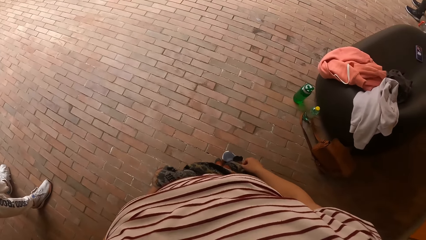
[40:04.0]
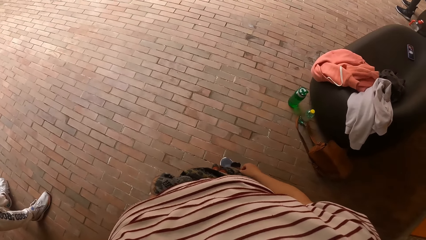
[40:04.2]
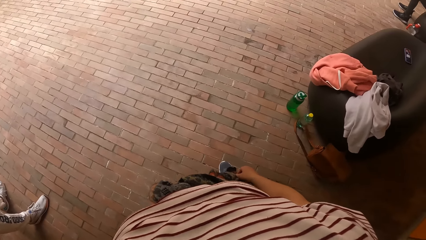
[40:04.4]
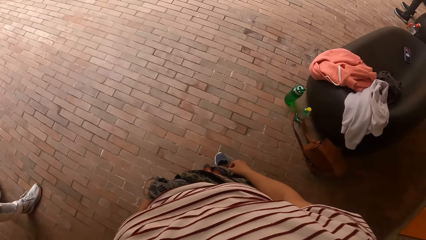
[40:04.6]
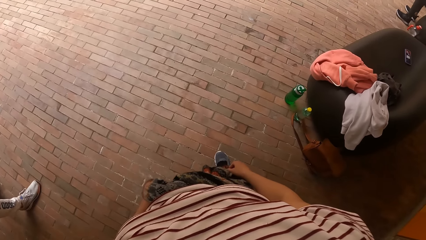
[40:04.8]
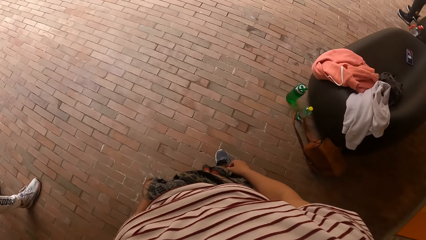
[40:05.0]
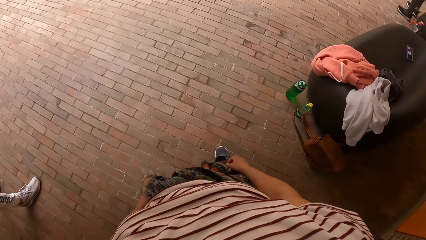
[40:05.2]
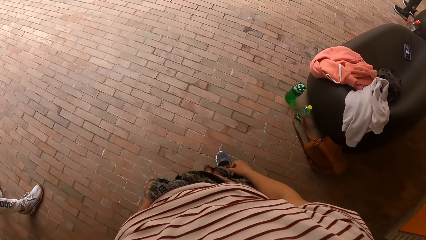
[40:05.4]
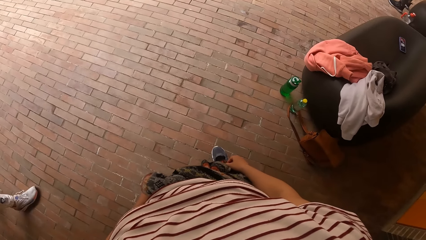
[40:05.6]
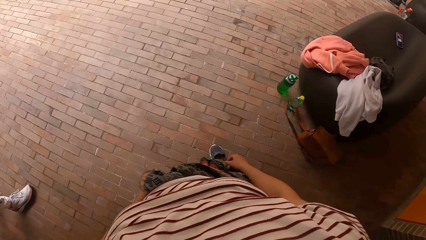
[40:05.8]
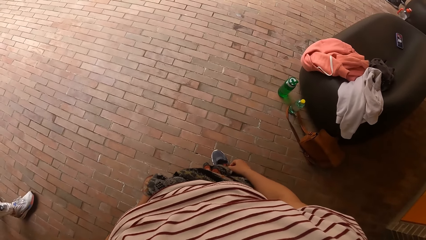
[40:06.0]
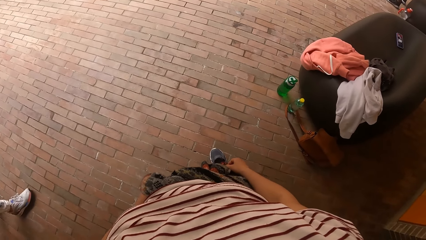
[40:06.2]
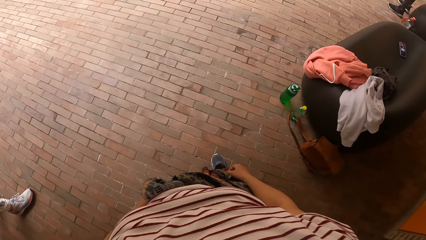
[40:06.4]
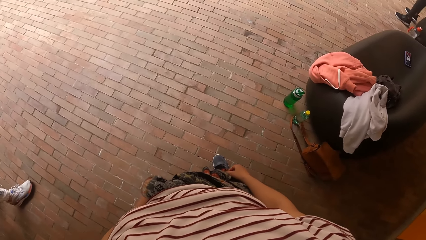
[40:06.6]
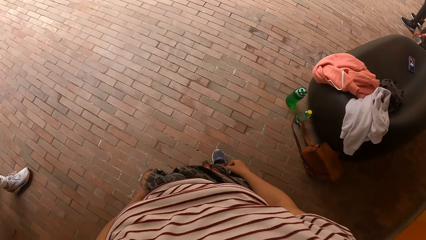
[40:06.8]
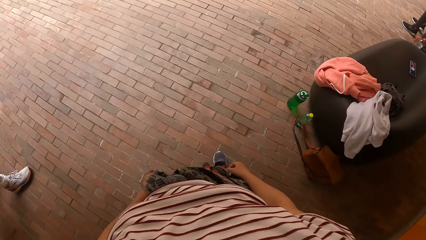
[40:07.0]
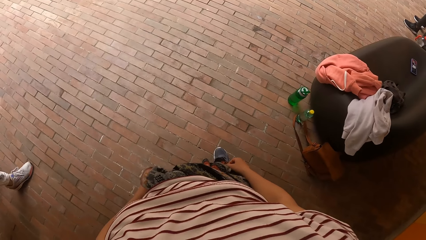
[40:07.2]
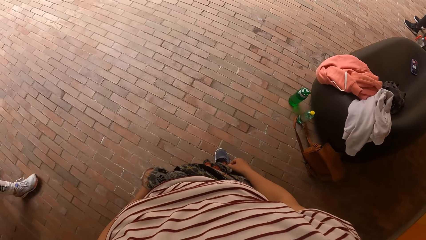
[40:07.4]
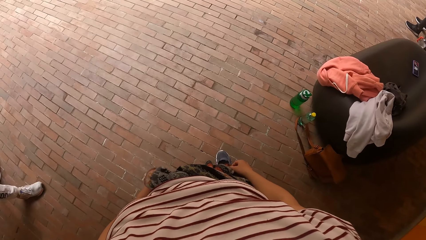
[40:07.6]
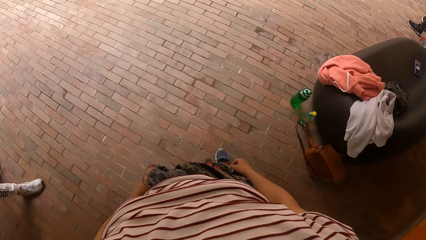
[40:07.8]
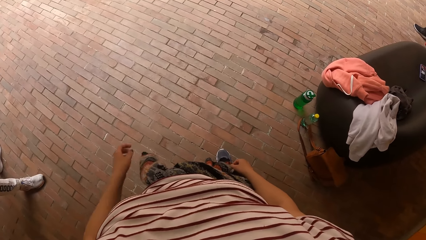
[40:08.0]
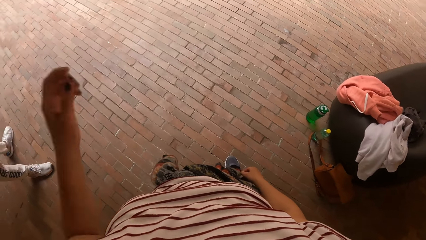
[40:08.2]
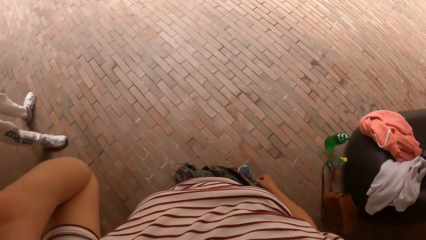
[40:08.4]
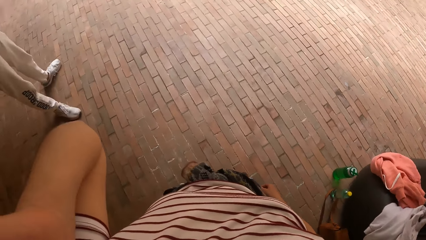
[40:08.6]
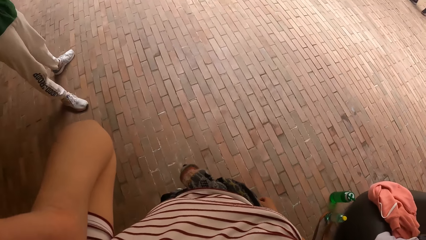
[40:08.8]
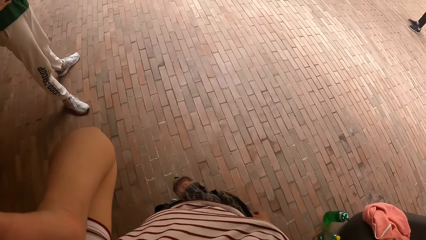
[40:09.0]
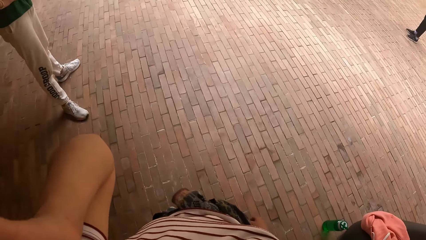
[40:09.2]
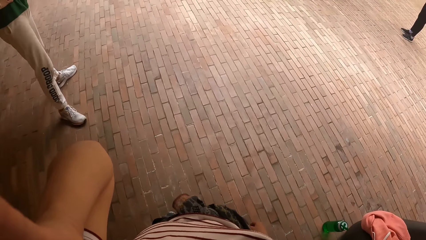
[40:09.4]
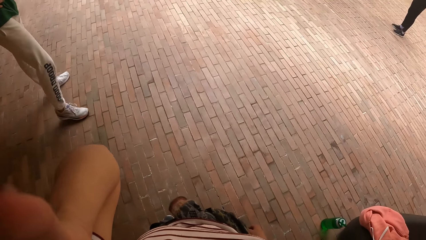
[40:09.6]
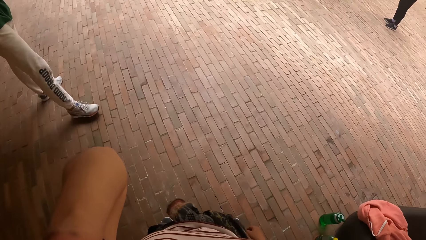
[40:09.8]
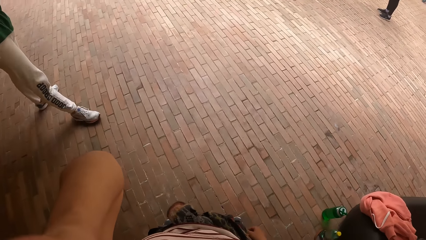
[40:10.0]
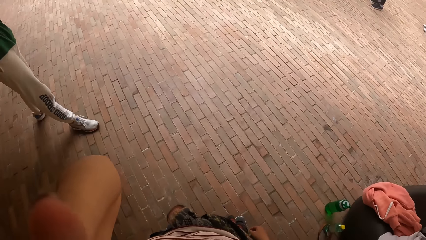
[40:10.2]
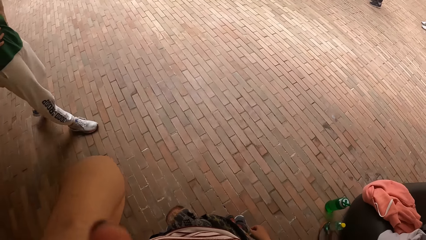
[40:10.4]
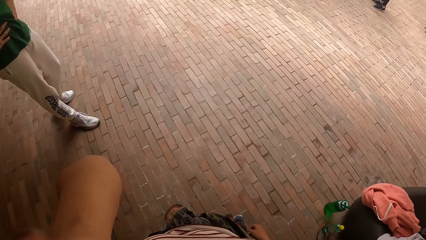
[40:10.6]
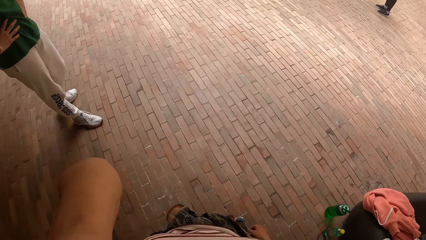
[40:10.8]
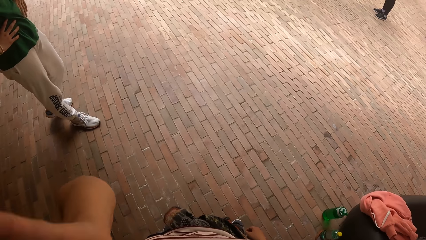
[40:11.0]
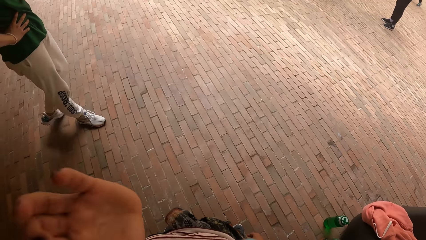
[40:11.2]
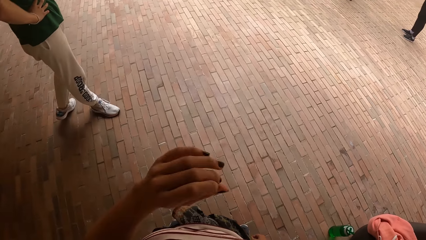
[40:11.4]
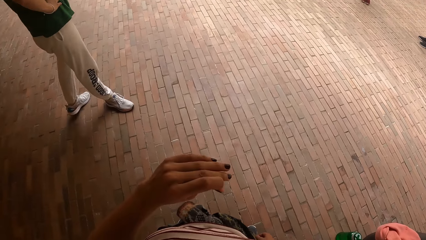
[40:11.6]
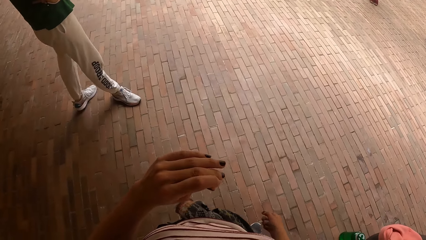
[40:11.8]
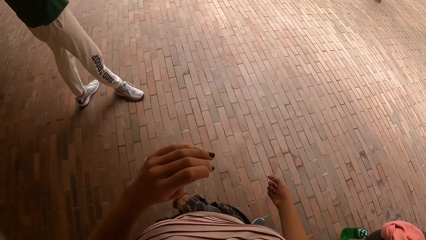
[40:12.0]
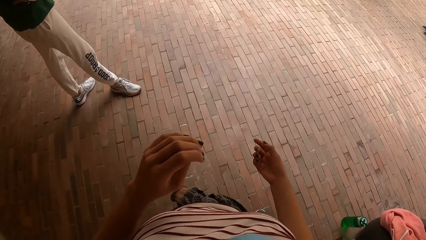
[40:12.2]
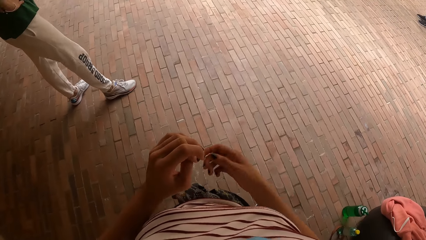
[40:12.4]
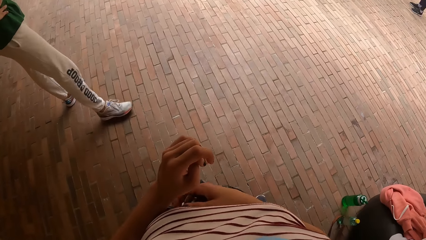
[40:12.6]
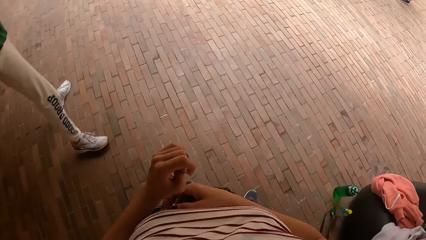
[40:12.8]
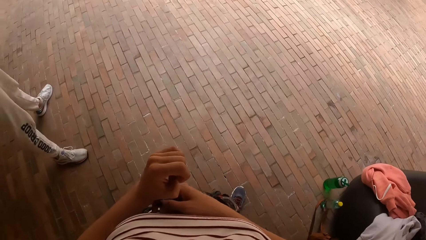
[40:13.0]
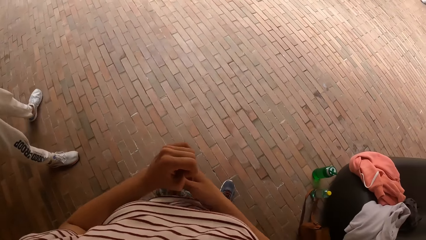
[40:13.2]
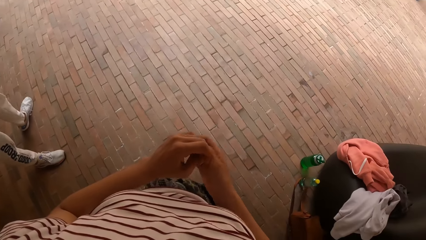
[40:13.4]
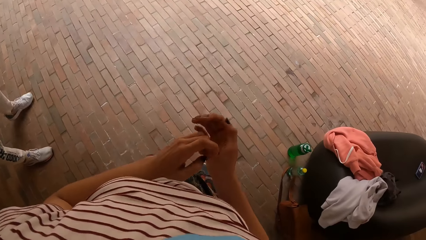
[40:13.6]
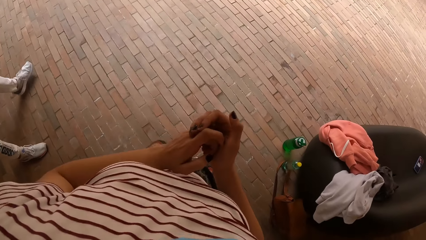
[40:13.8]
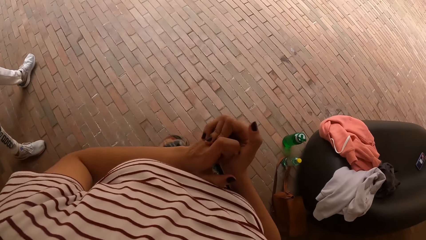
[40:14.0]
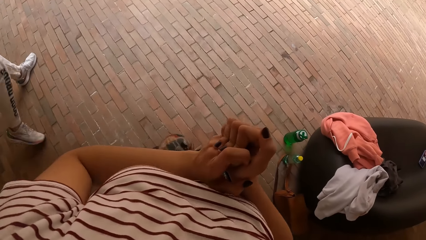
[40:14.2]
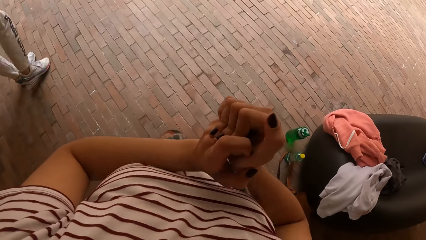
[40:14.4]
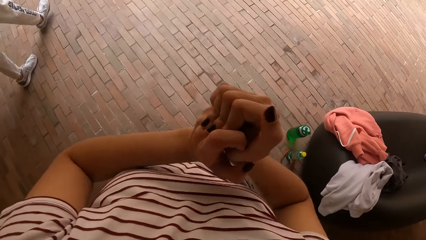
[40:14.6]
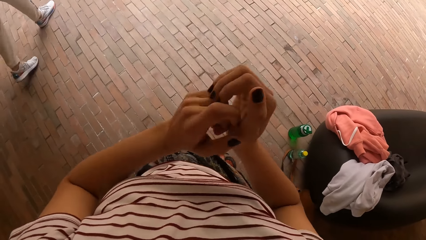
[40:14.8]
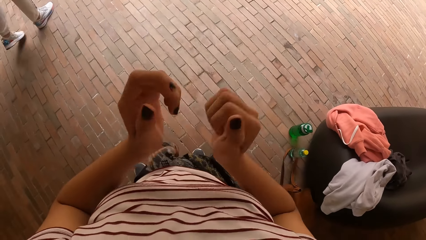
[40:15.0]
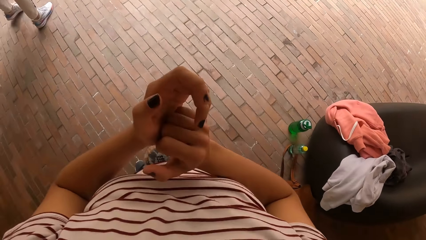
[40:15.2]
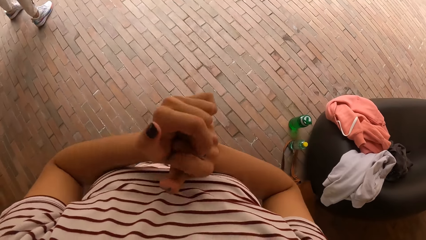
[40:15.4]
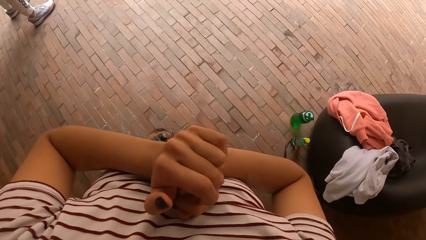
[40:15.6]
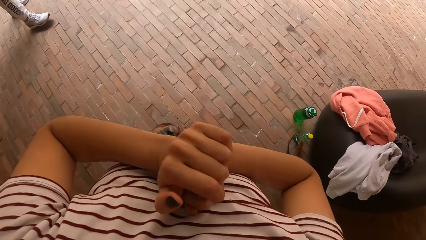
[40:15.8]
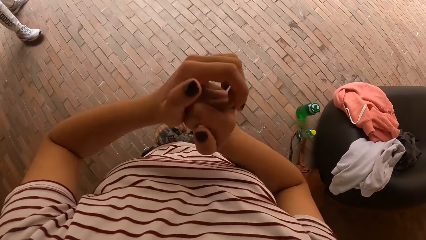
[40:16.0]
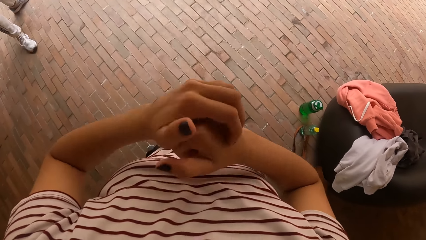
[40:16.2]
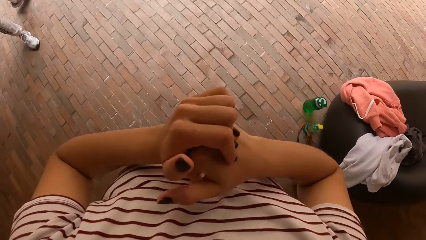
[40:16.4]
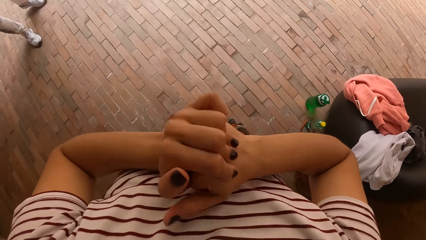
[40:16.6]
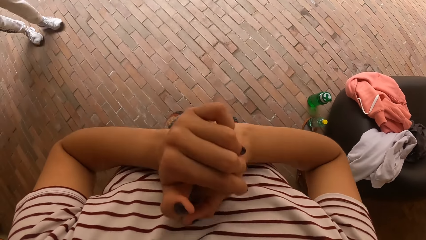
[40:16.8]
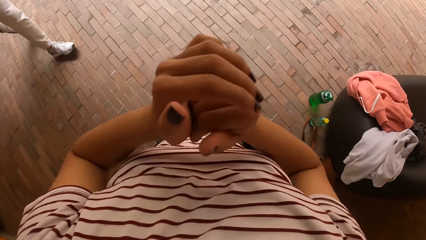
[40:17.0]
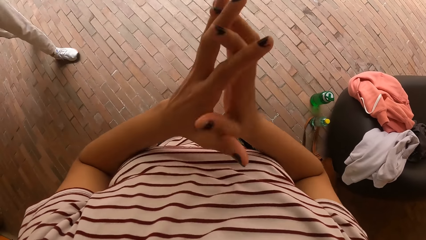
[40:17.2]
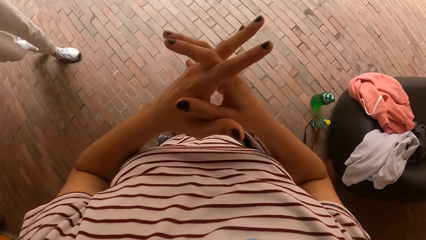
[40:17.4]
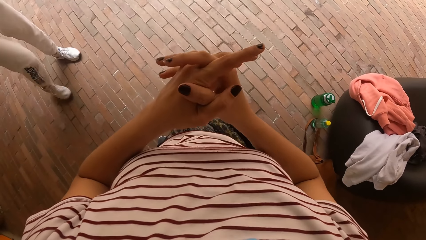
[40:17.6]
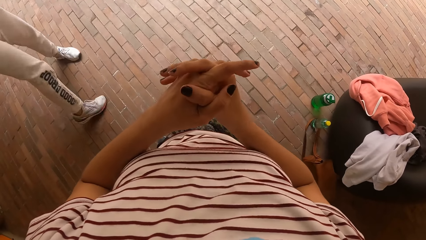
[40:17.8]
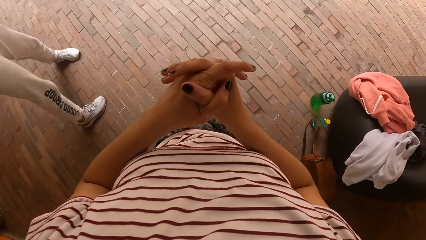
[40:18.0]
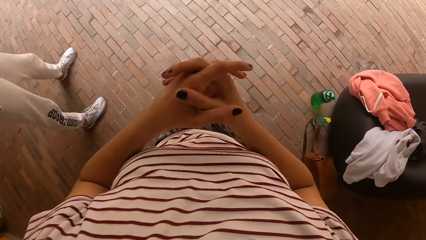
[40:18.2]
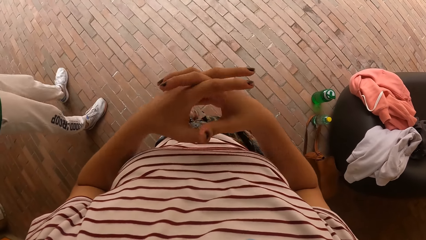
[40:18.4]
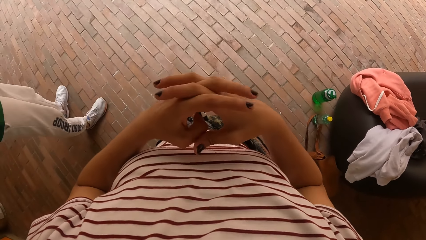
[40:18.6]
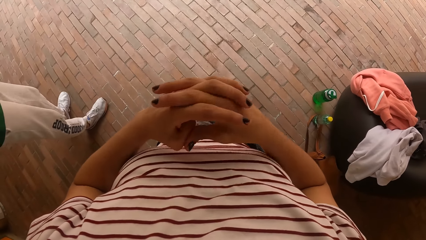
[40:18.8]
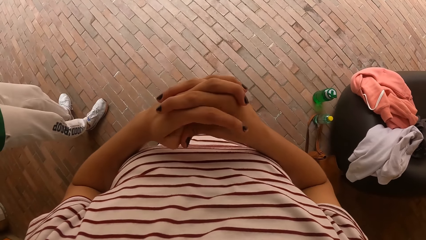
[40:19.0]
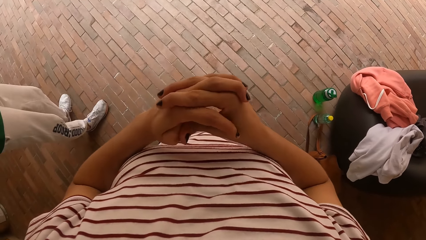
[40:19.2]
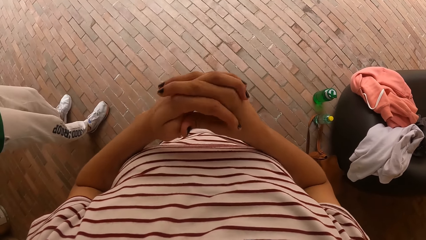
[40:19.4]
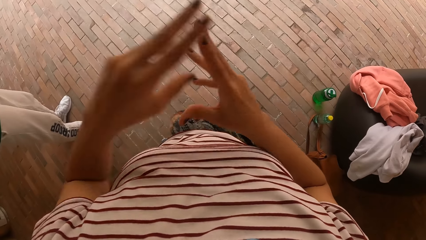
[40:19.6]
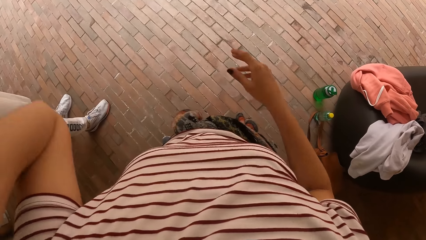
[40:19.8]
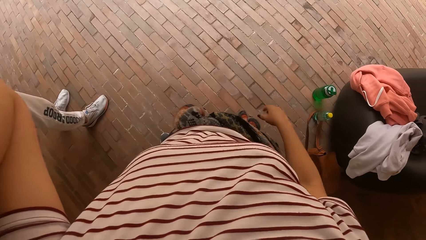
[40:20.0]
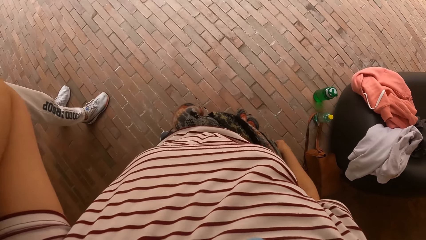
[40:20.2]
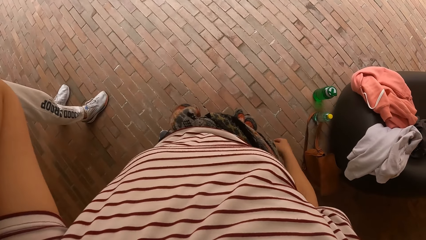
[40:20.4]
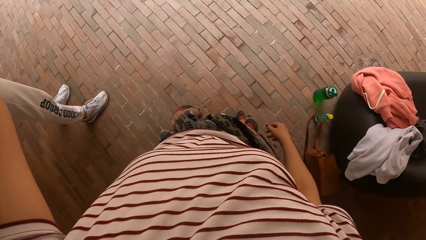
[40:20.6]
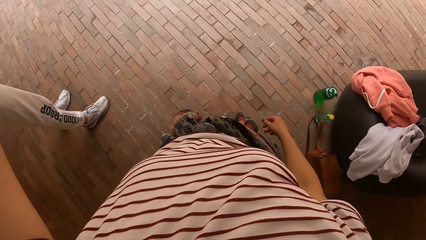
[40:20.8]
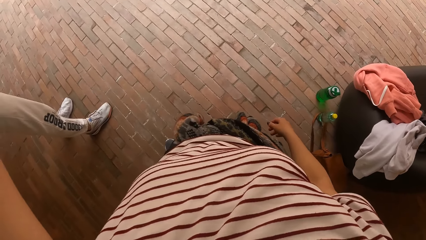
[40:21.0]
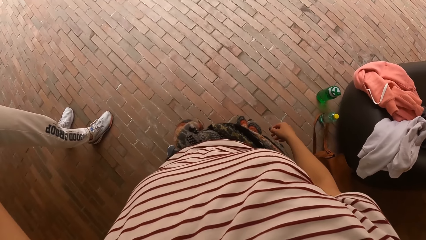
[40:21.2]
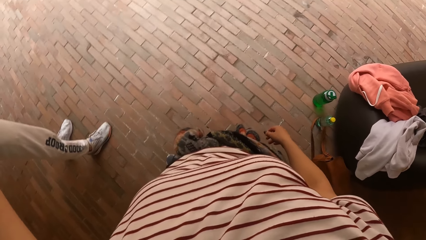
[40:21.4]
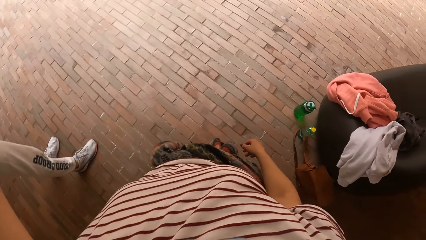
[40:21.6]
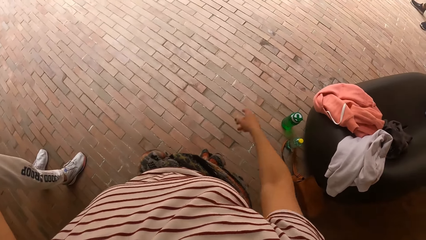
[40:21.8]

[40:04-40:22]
The camera wearer raises her left hand towards her head. She adjusts the camera. She drops the left hand. She looks around. She cracks her knuckles. She squeezes her hands. She inserts her fingers together. She raises her left hand towards her head. She adjusts the camera.
